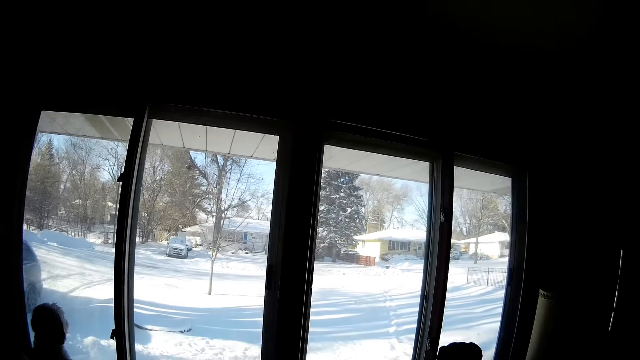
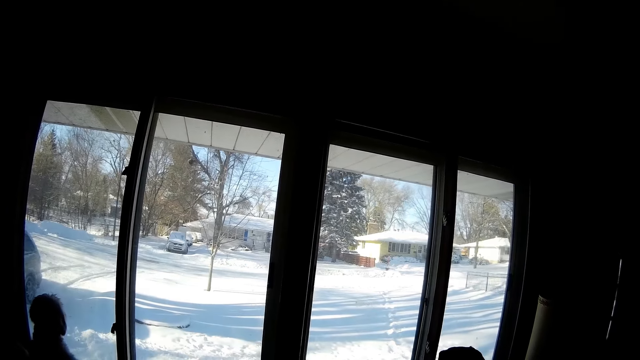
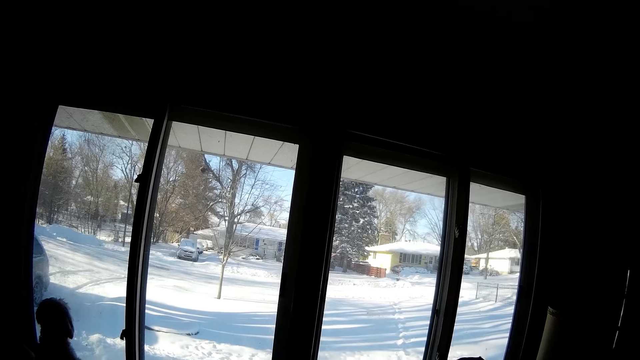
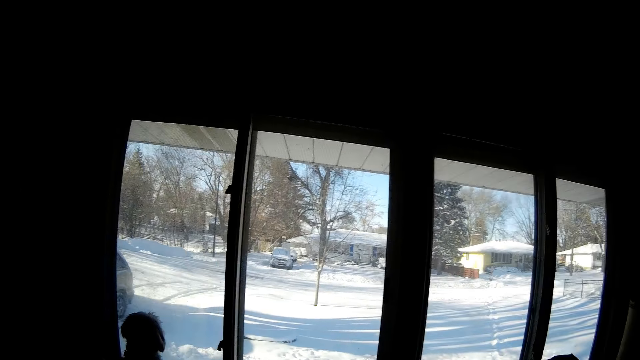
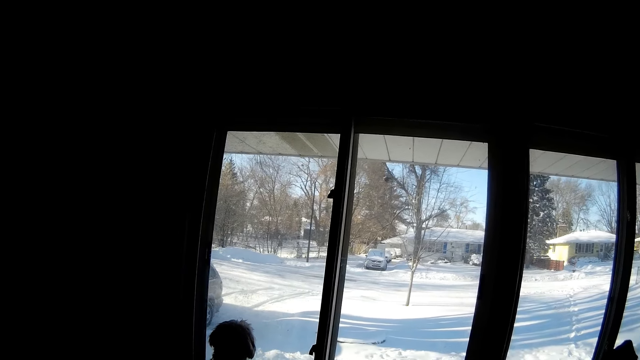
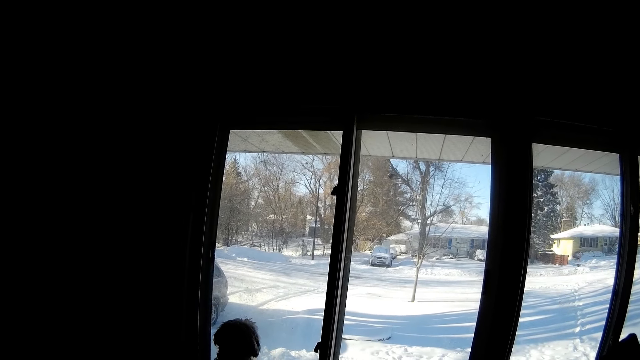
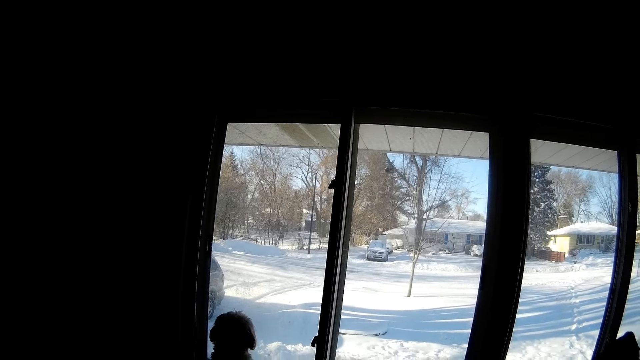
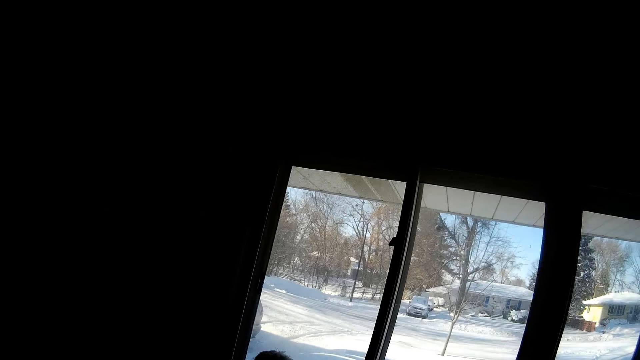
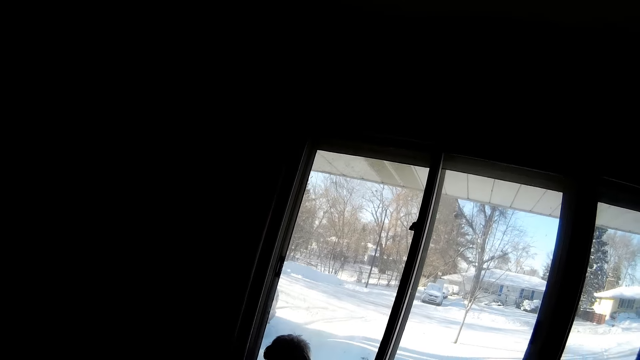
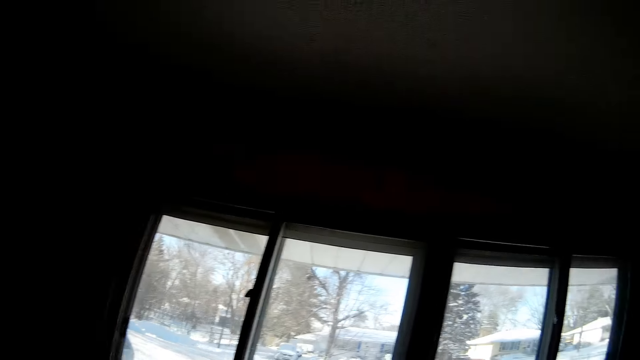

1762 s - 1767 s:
The camera wearer looks aside.

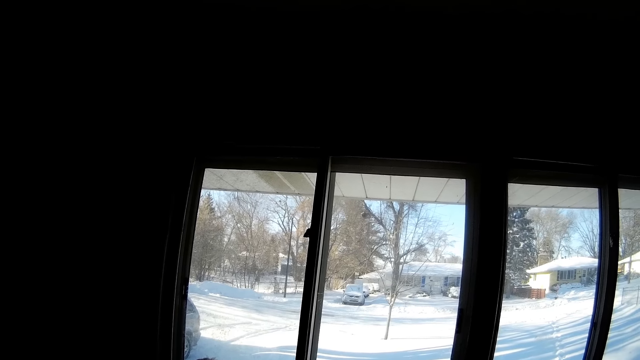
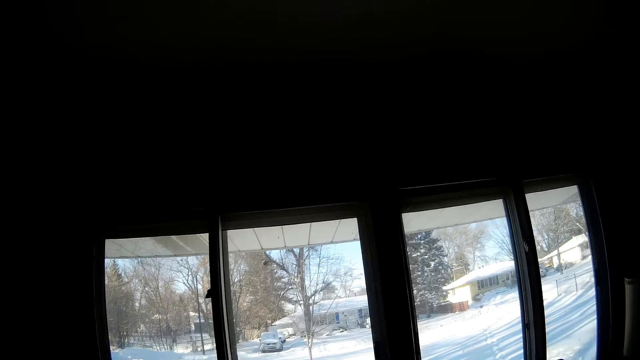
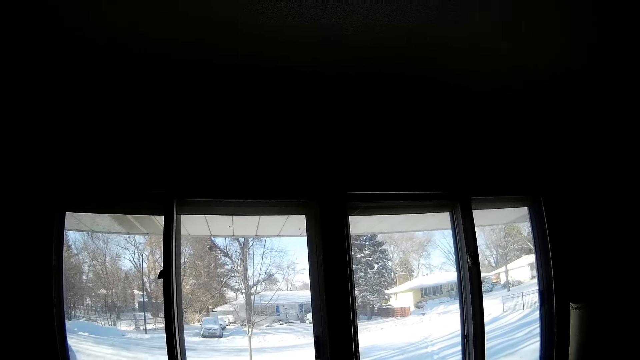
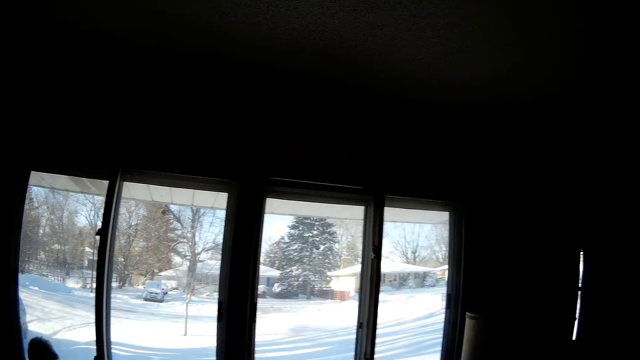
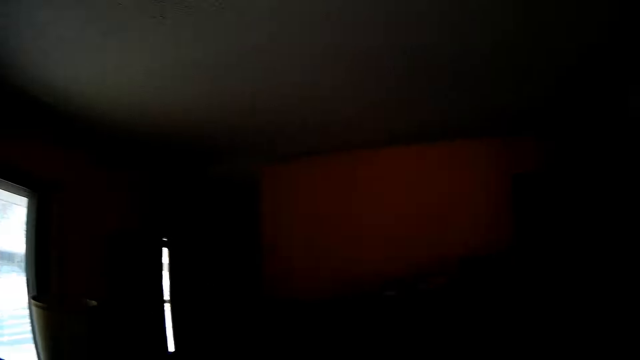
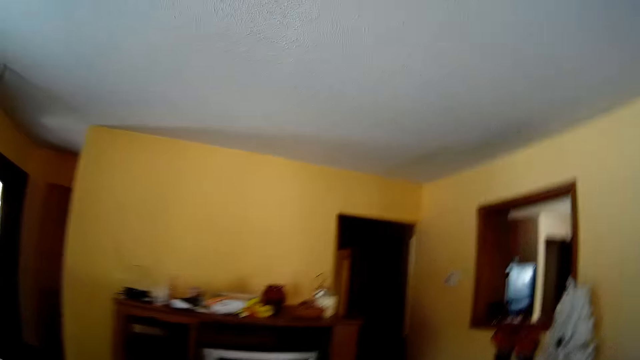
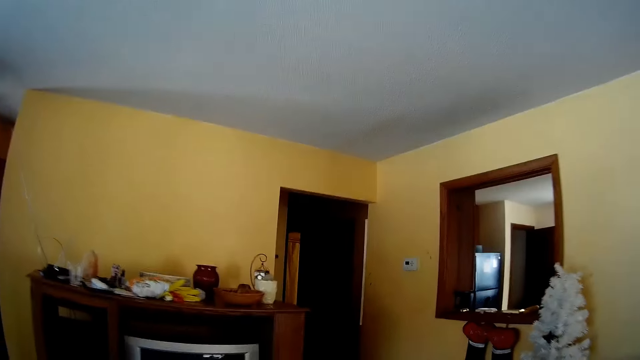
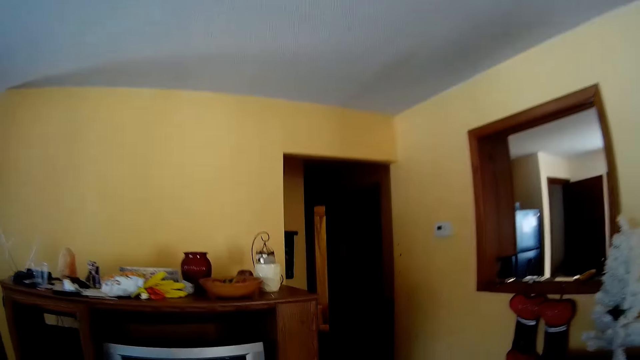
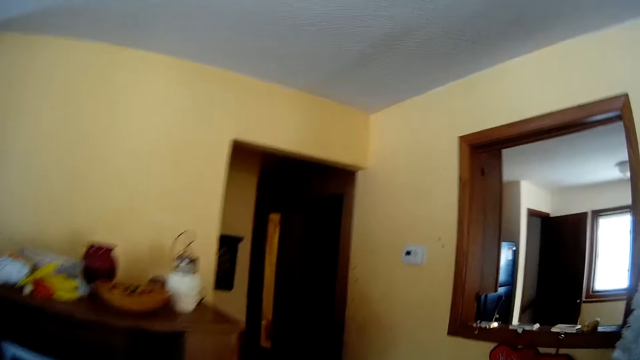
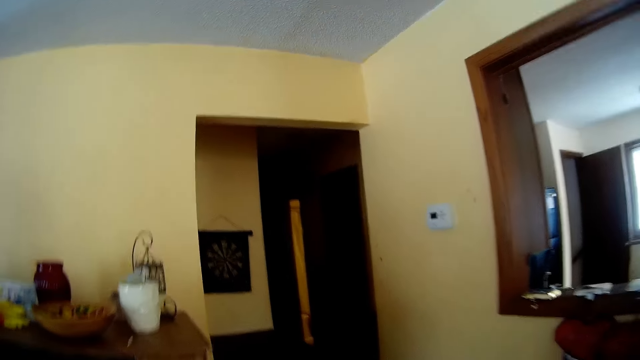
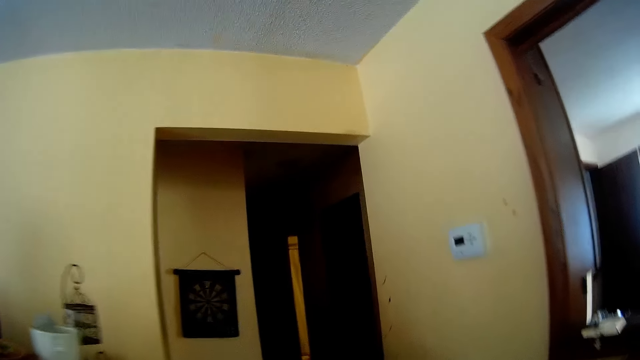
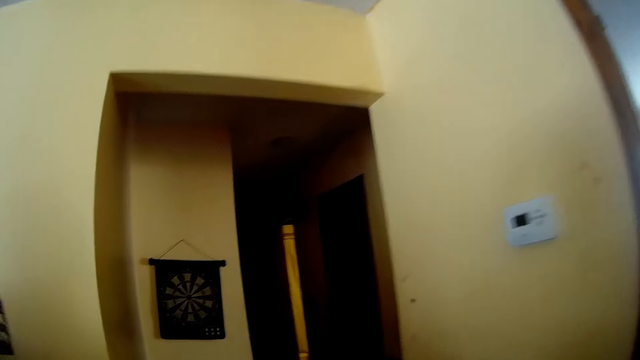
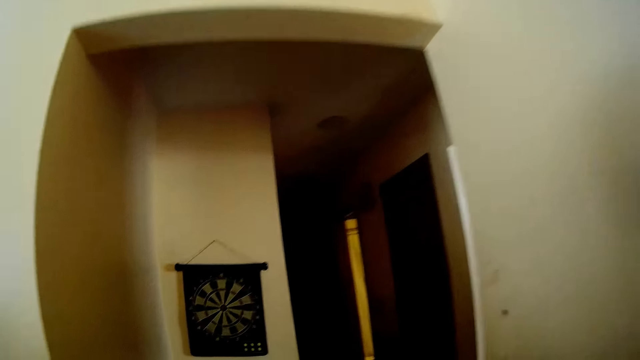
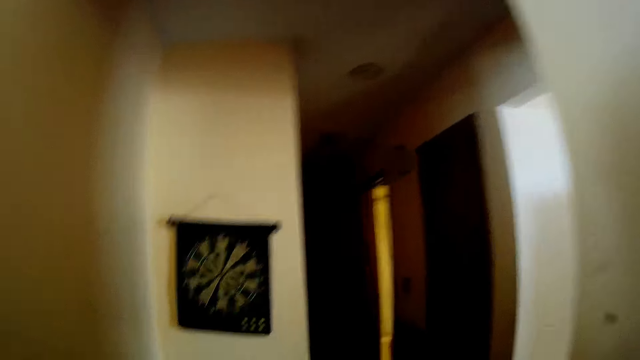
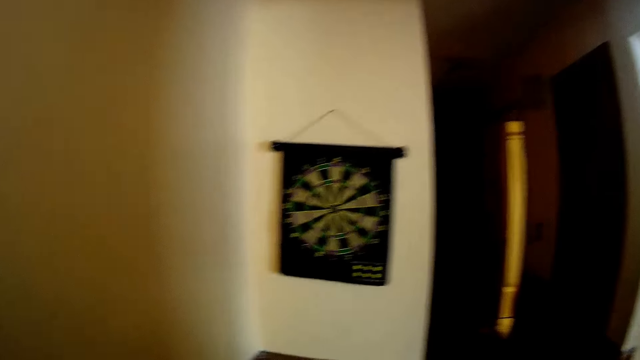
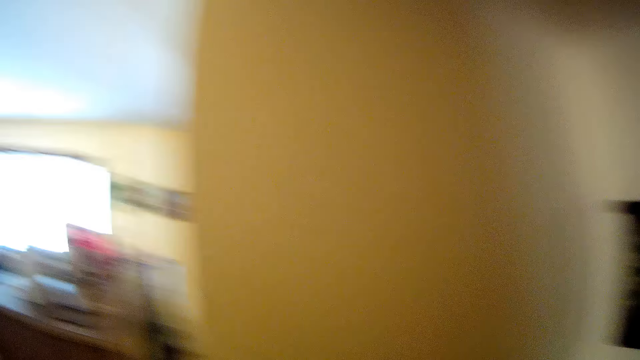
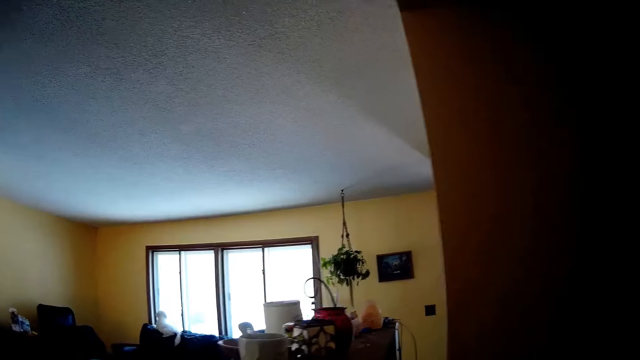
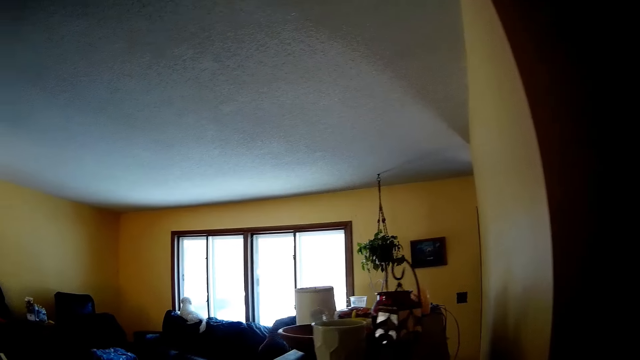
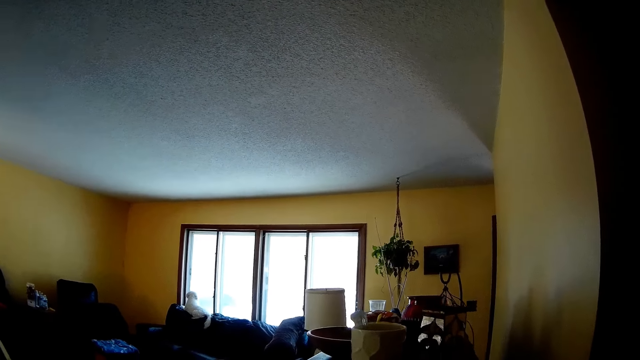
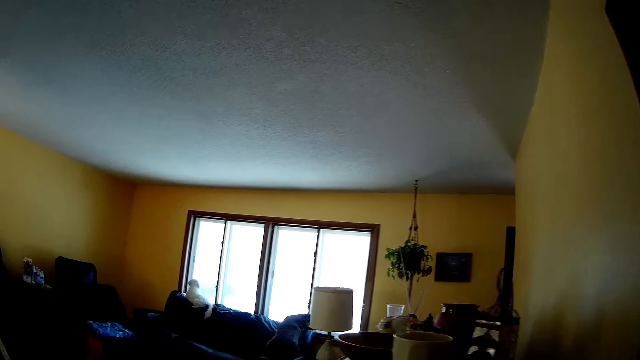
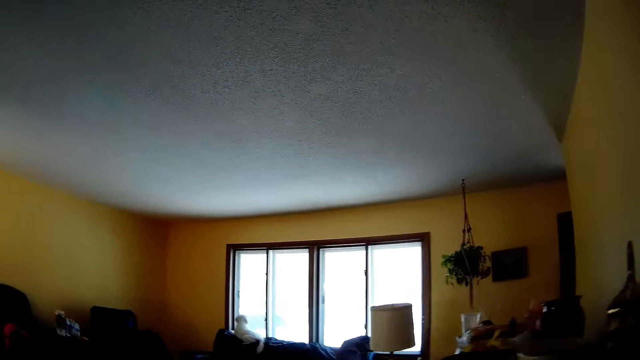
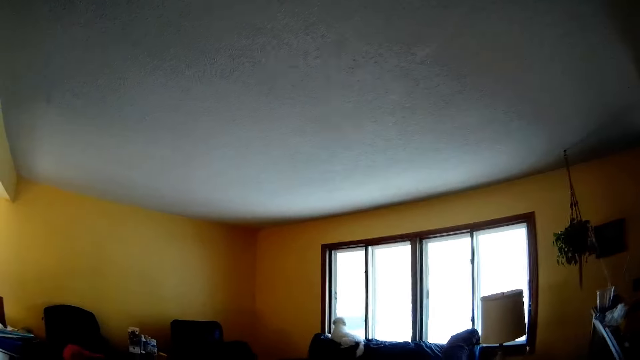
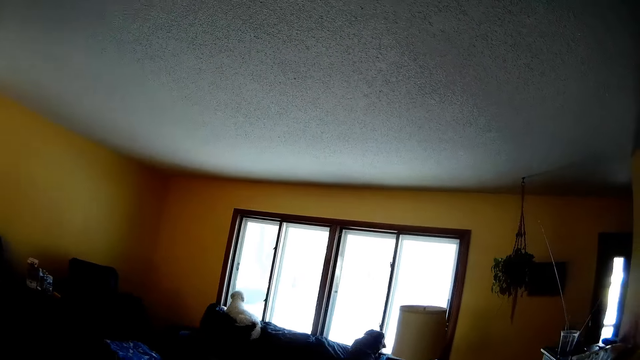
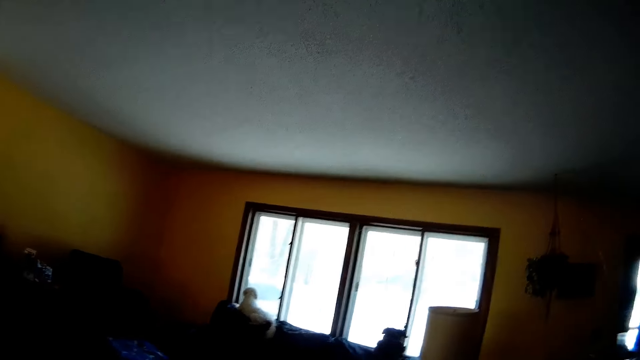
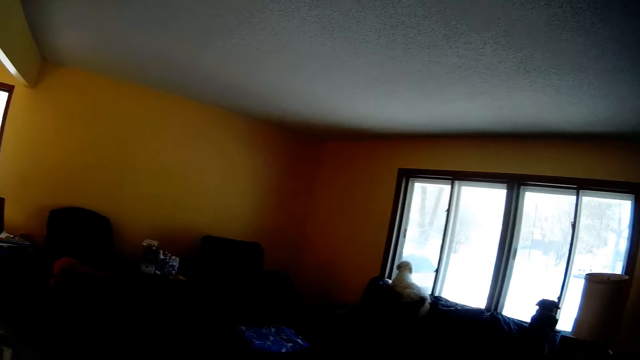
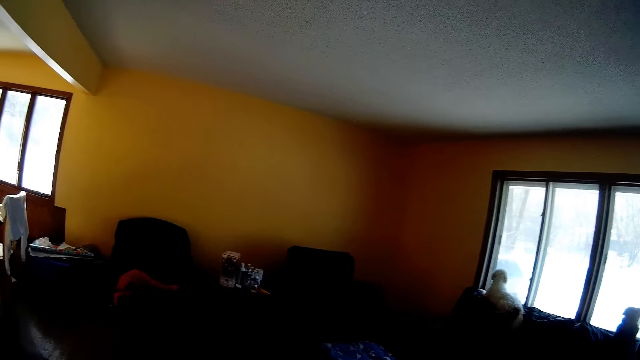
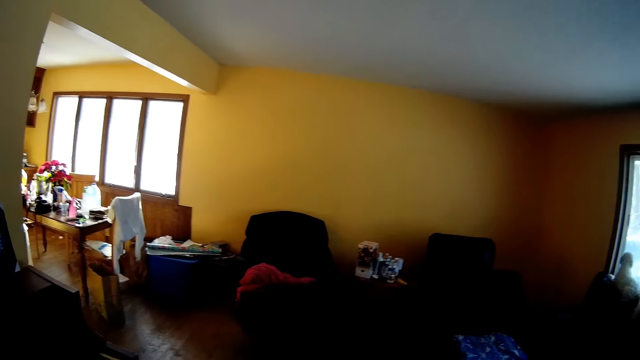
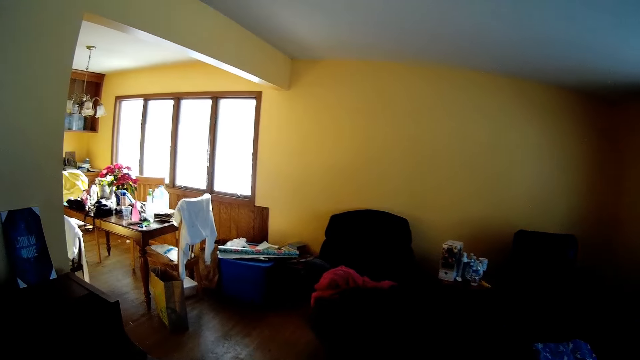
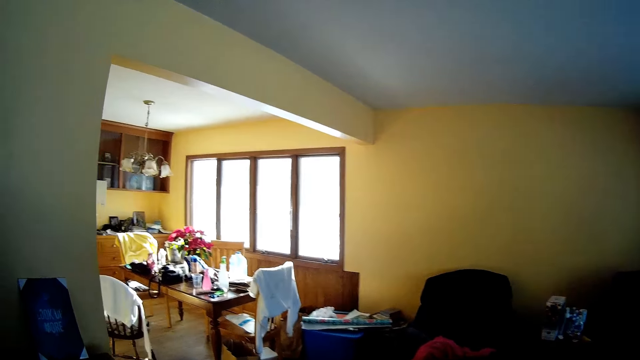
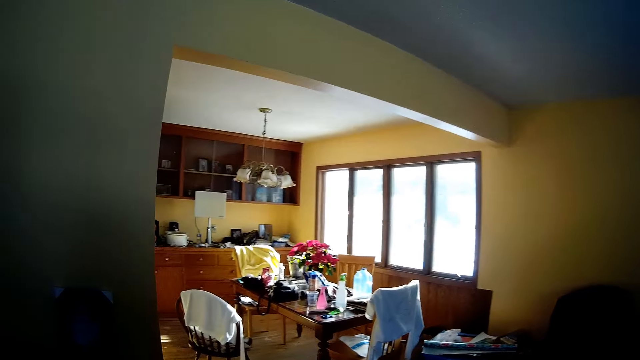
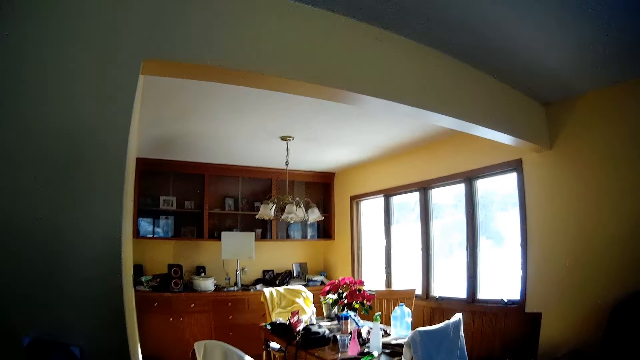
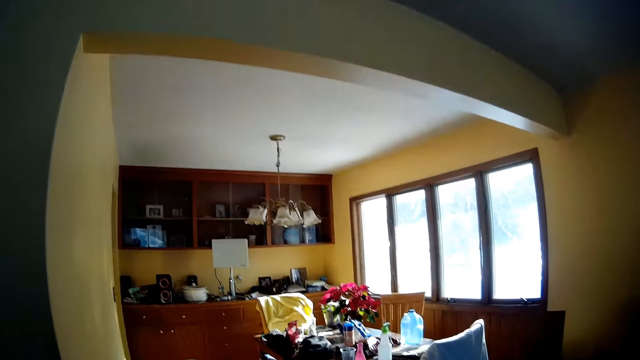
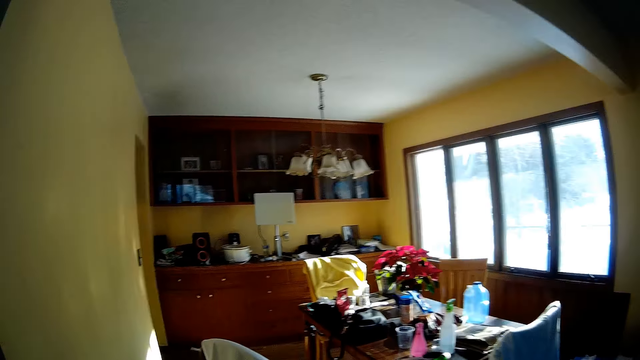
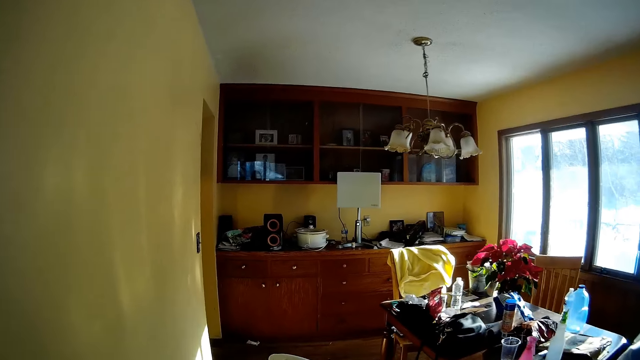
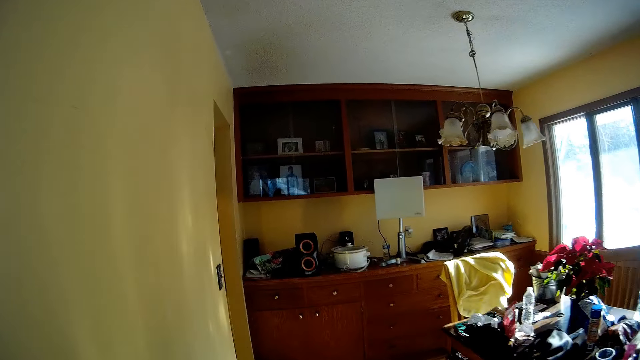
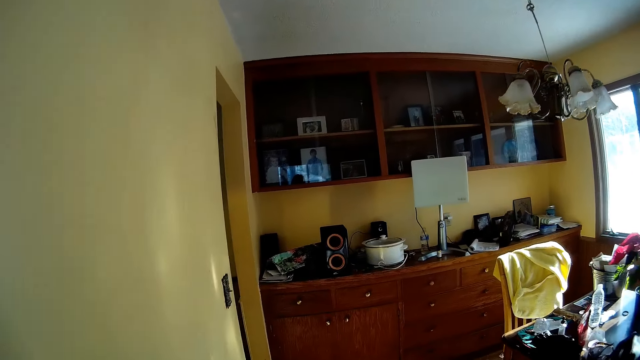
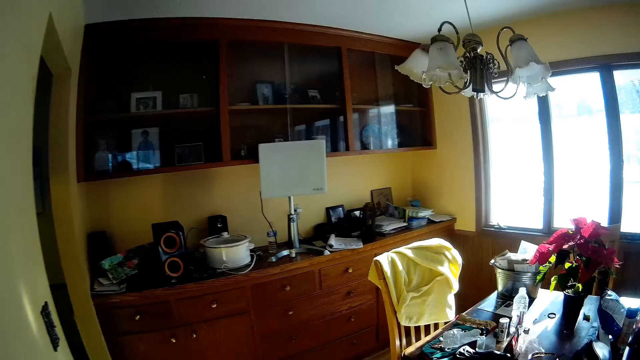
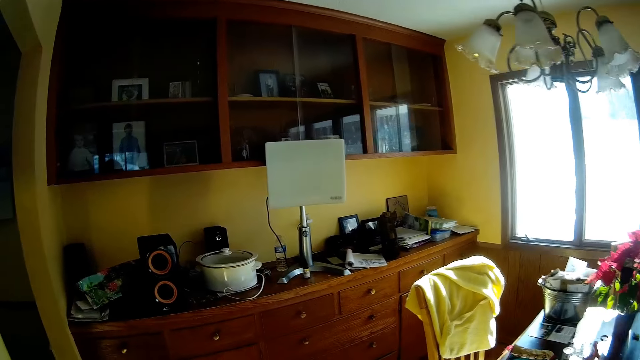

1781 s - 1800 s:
The camera wearer turns. They walk out the living room. They turn around. They walk back in the living room. They walk into the dining room.
